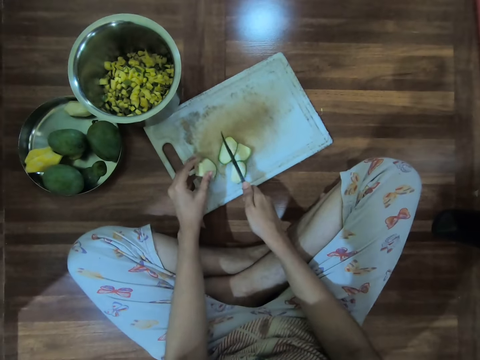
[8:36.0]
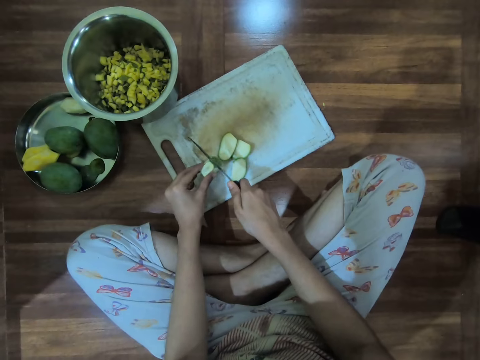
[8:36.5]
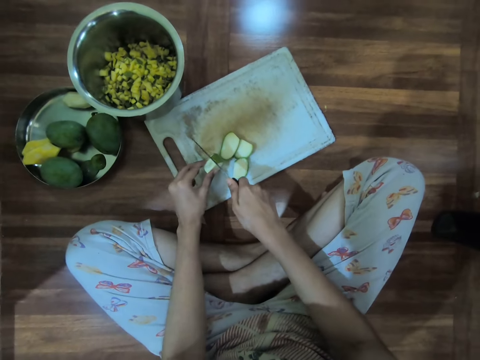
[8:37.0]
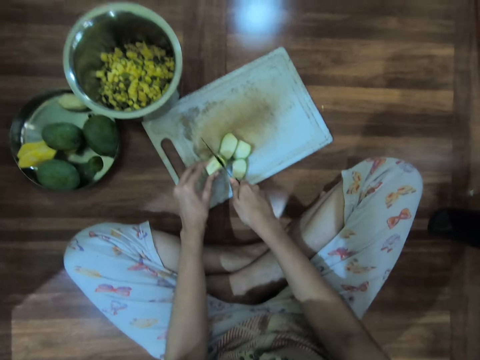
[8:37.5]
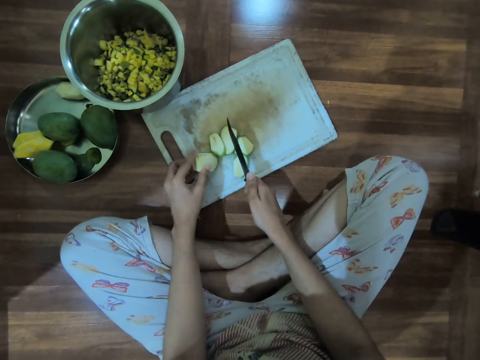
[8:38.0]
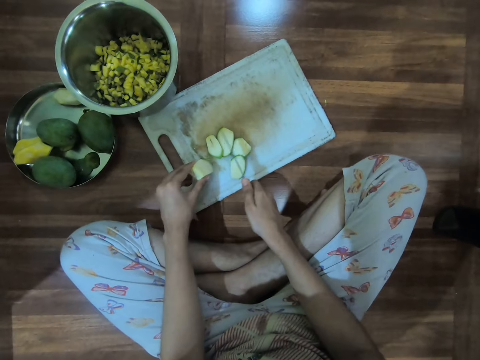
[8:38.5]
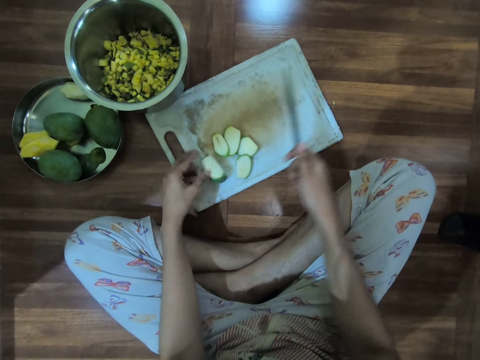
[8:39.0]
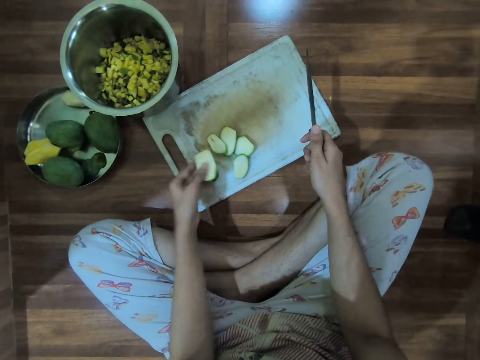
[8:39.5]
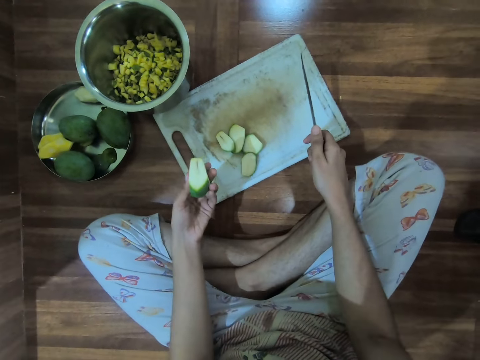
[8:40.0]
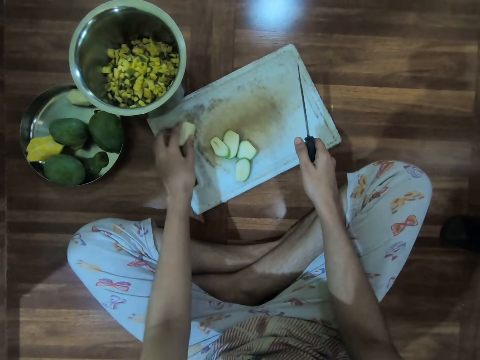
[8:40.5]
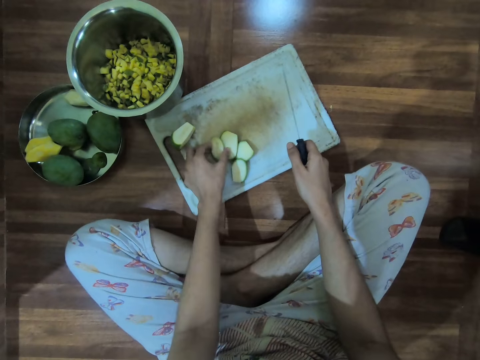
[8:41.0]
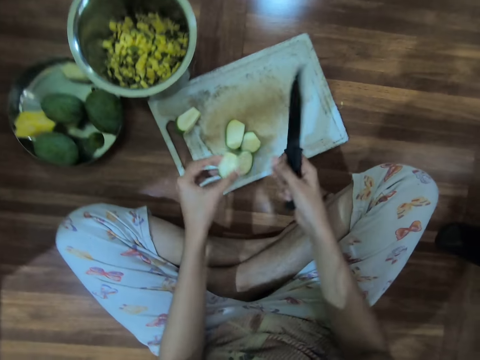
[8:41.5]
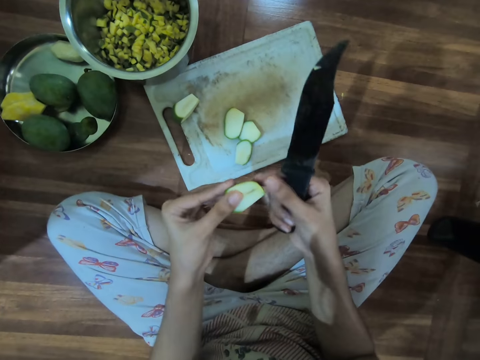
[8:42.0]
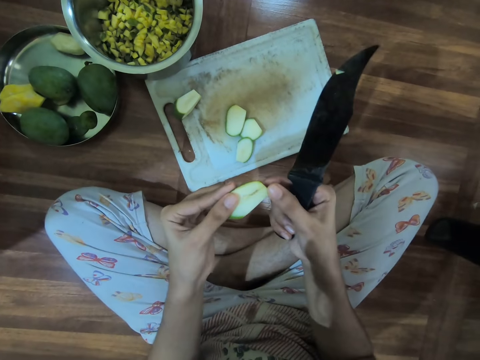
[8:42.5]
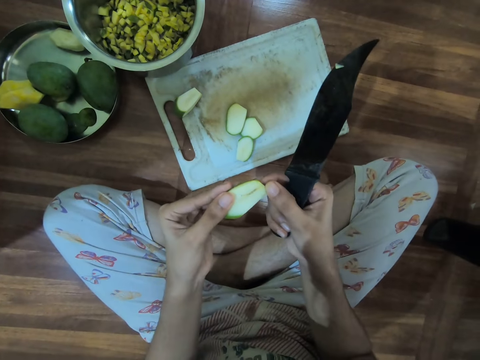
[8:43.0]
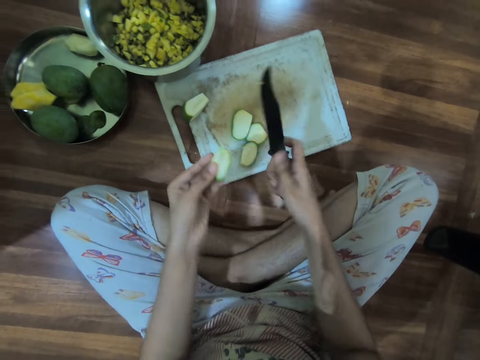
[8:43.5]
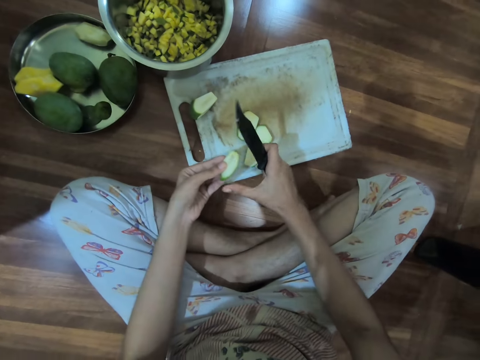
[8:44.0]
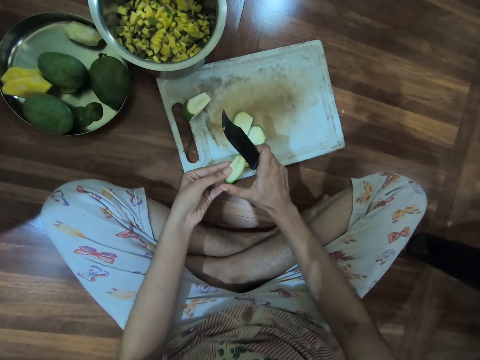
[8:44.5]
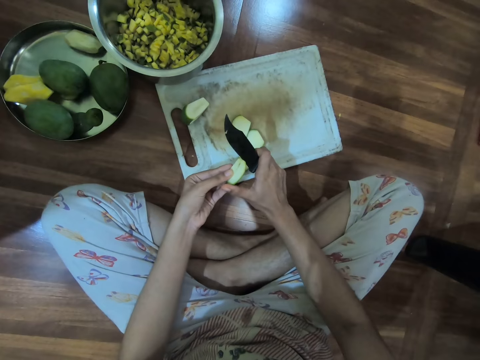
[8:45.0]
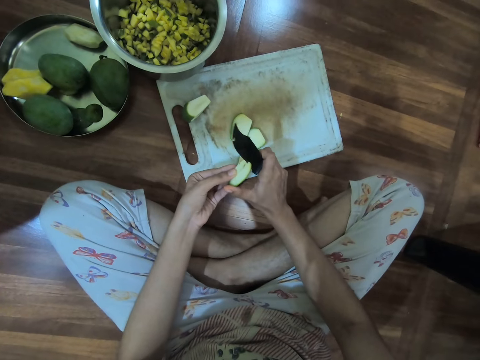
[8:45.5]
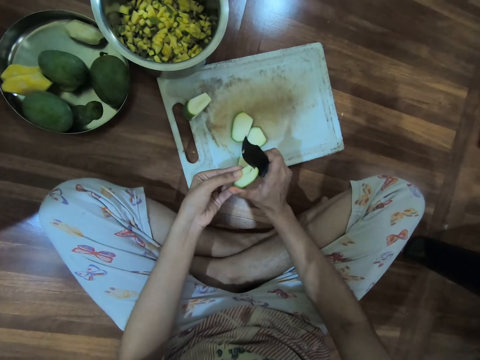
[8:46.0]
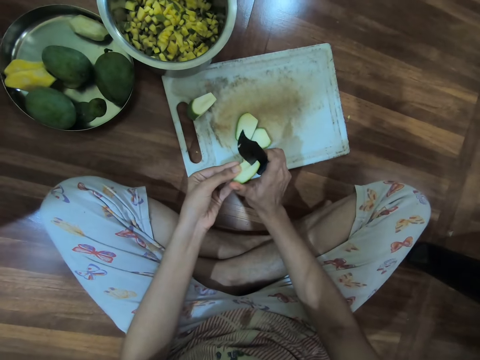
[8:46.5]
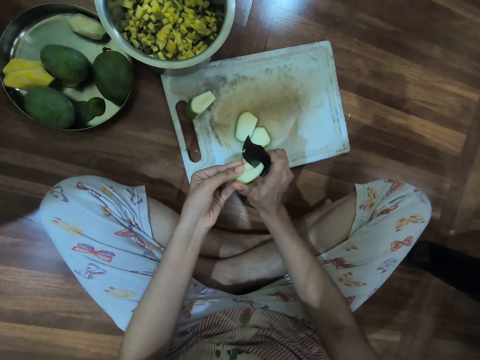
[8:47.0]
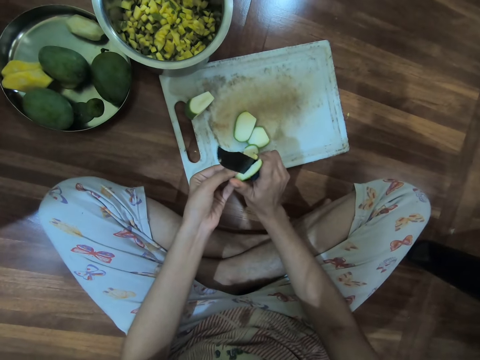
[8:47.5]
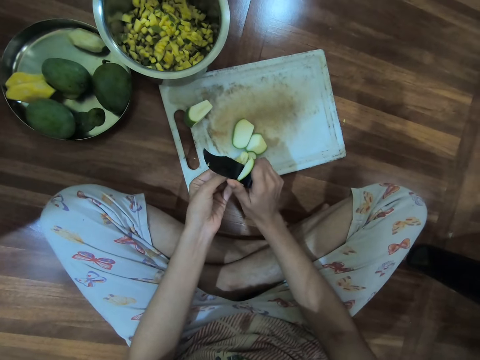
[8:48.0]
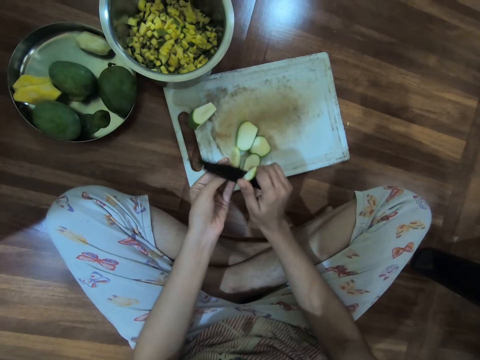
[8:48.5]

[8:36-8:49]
The camera wearer picks the mango from the tray with her left hand. She drops the mango on the tray with her left hand. She picks the mango slice from the tray with her left hand. She holds the mango slice with her hands. She cuts the mango slice with the knife in her right hand.

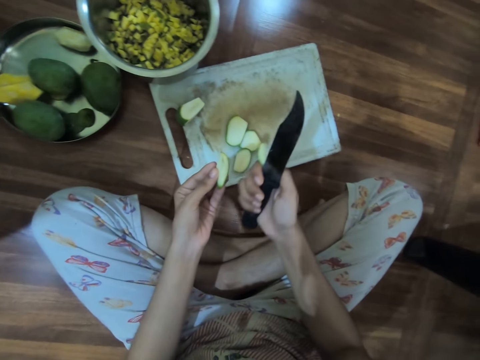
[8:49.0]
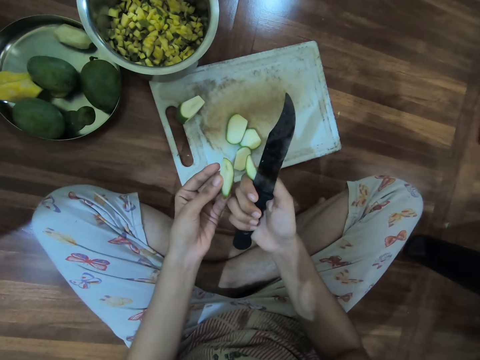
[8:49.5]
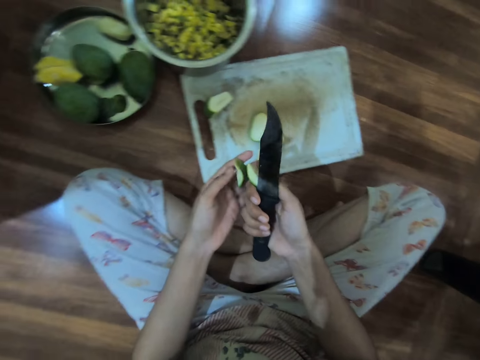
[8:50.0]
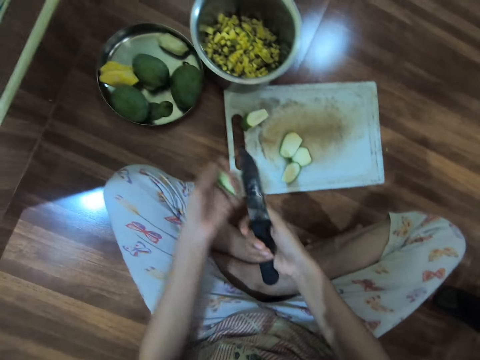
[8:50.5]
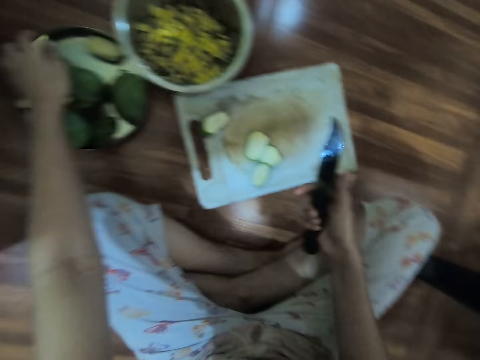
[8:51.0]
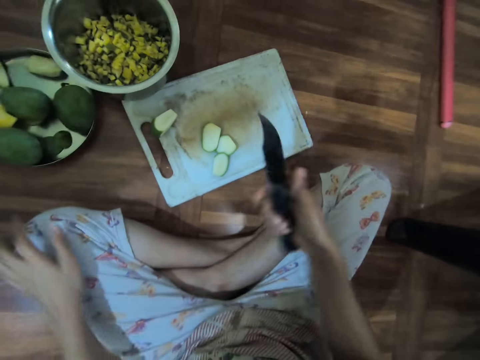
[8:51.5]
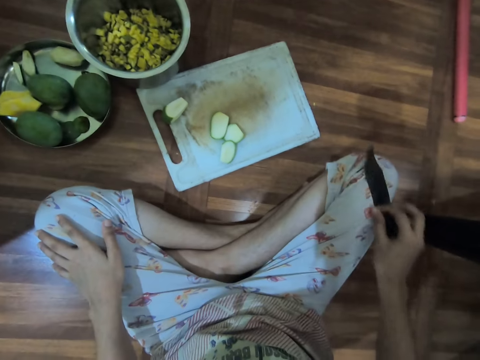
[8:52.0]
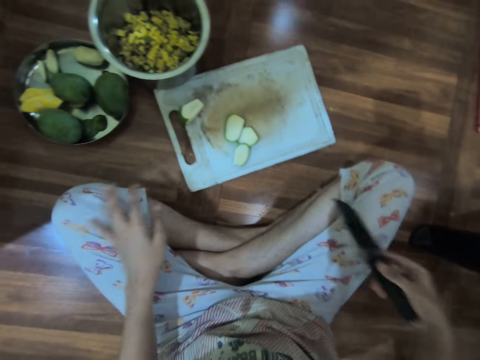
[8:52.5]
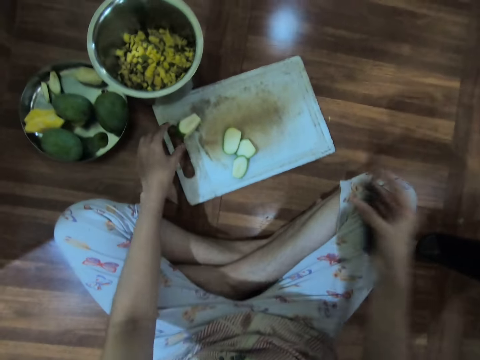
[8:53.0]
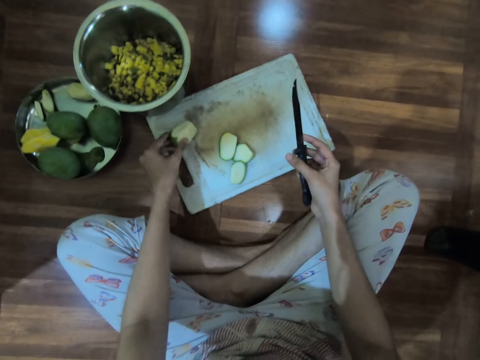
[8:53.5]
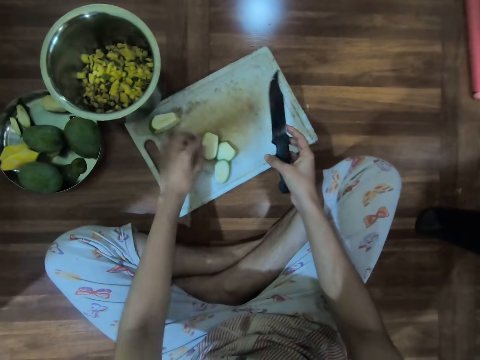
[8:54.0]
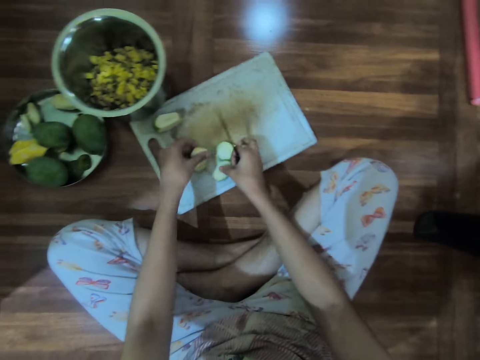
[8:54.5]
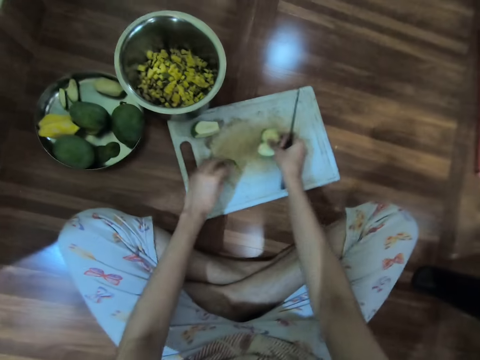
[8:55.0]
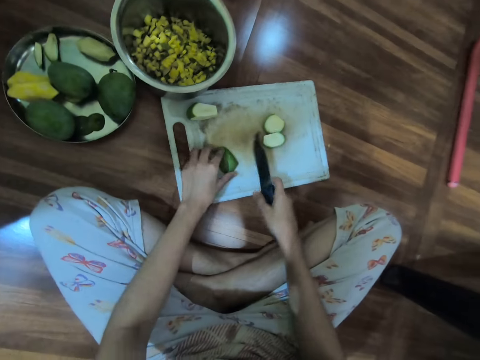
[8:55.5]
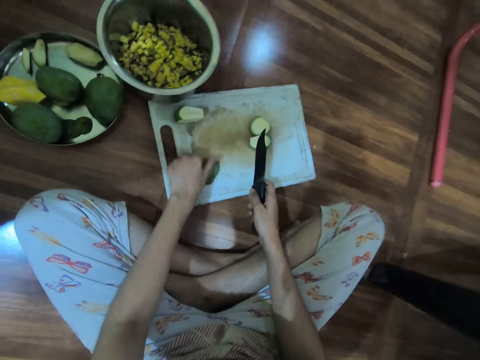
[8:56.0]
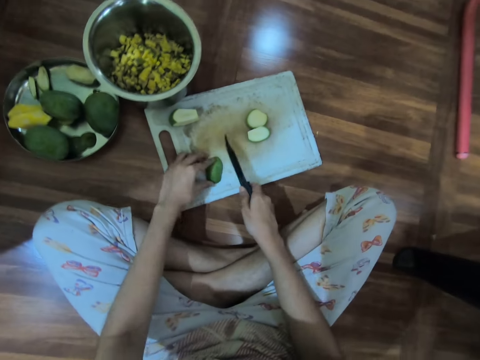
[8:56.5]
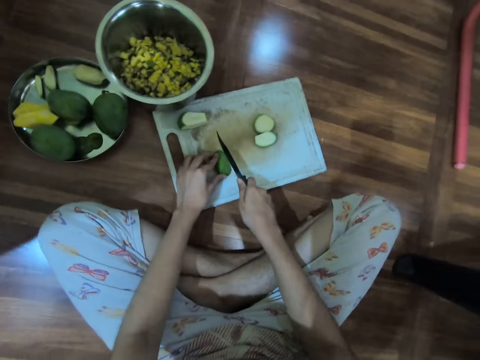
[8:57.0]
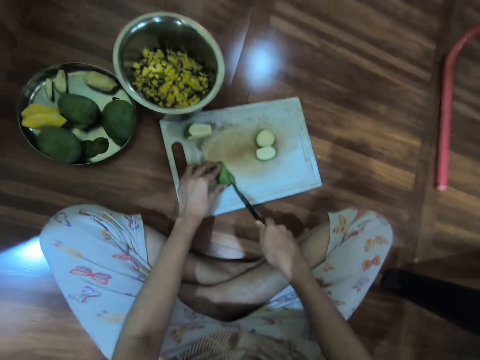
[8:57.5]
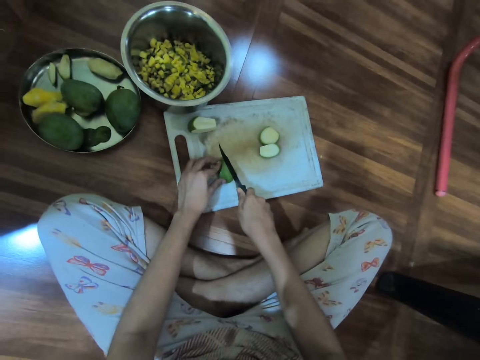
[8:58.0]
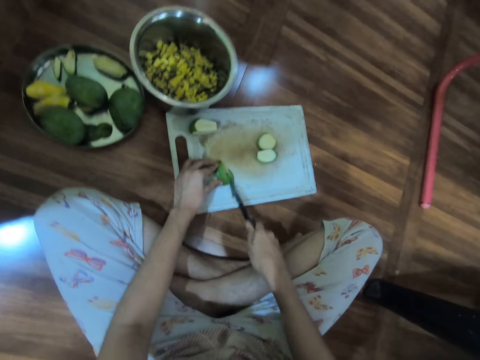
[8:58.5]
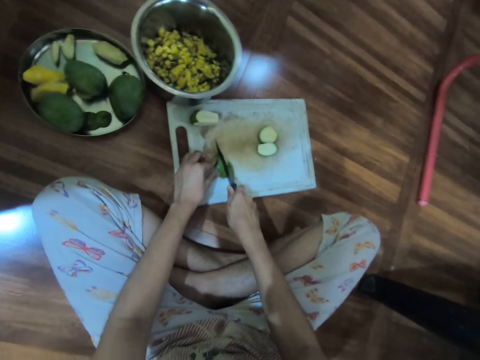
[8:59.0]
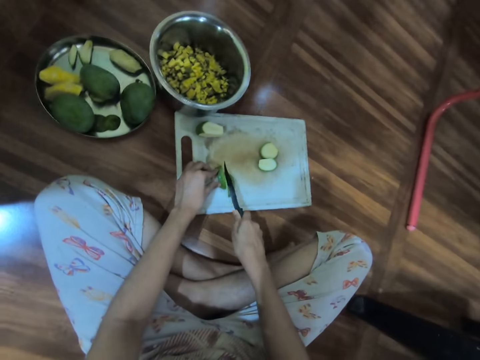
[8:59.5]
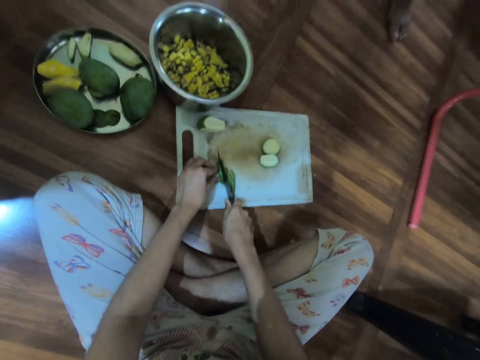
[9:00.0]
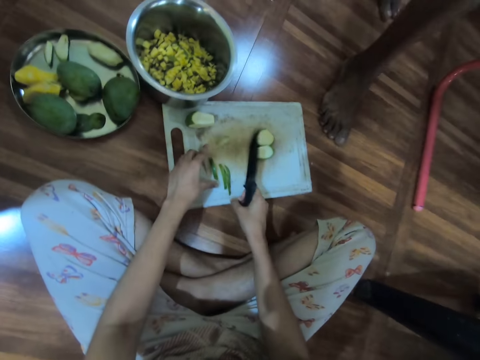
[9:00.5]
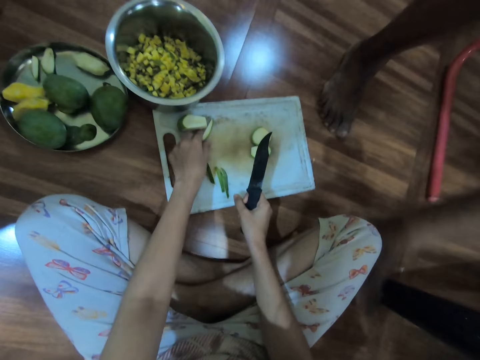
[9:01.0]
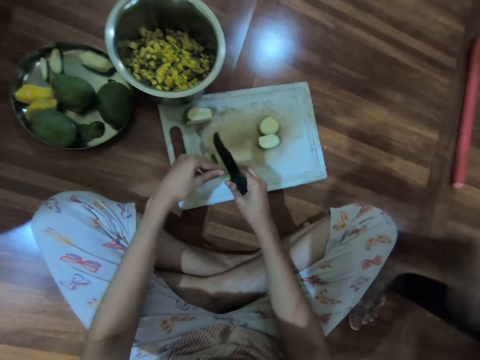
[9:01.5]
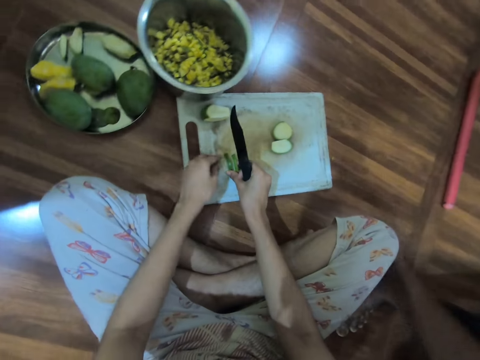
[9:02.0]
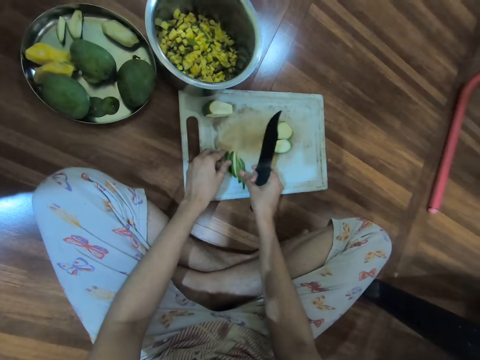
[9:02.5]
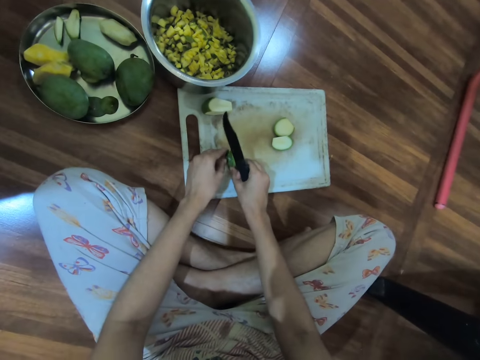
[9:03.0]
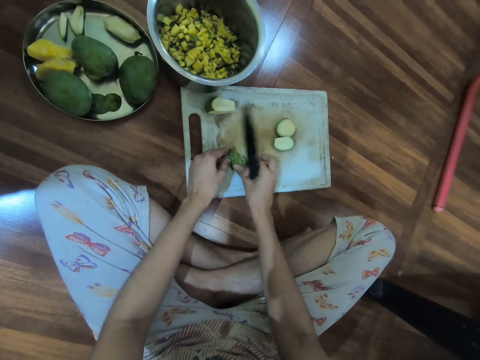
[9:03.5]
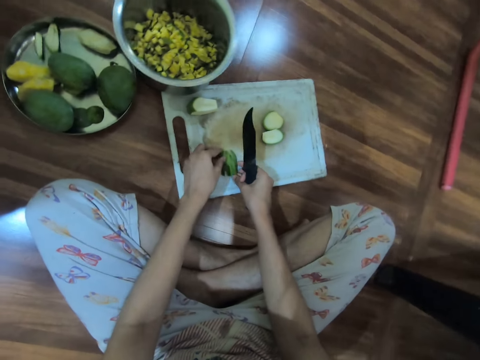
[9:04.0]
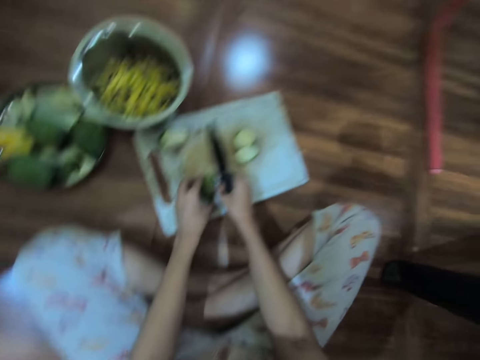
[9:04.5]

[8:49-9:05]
The camera wearer passes the mango slice from her right hand to her left hand. She drops the mango slices on the tray with her left hand. She puts the mango in the bowl. She places her left hand on her lap. She wipes the knife on her lap. She touches the mango on the tray with her left hand. She picks the mango on the chopping board. She adjusts the mango slices on the tray with her hands. She adjusts the mango slice on the tray with her left hand. She cuts the mango slice on the tray with the knife in her right hand. A man walks past the camera wearer. The camera wearer adjusts the mango slices on the tray with her hands.
